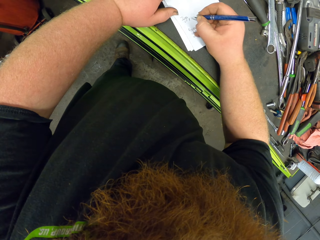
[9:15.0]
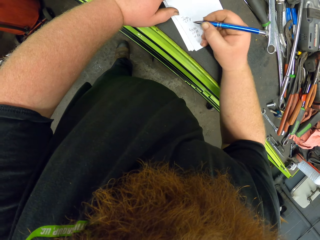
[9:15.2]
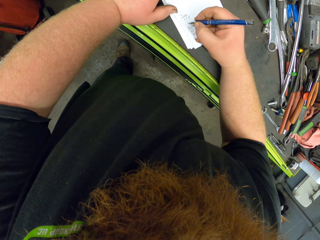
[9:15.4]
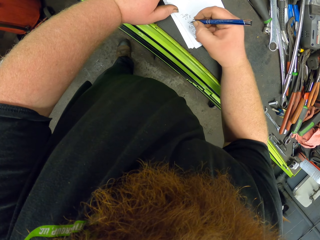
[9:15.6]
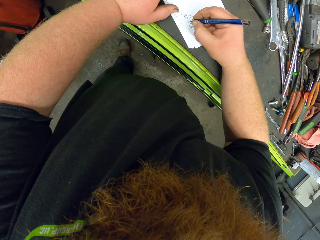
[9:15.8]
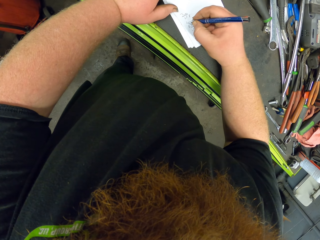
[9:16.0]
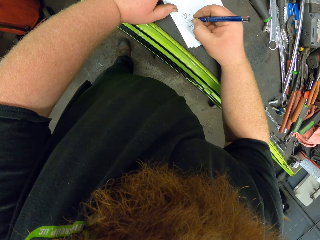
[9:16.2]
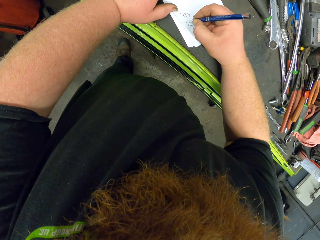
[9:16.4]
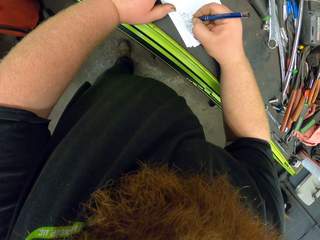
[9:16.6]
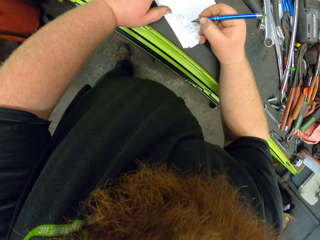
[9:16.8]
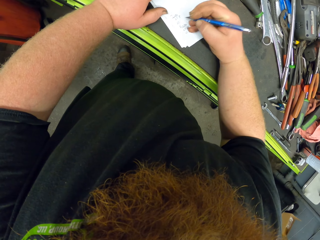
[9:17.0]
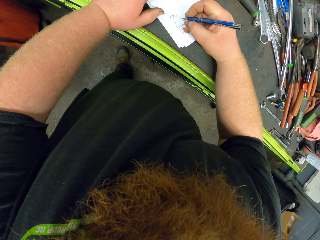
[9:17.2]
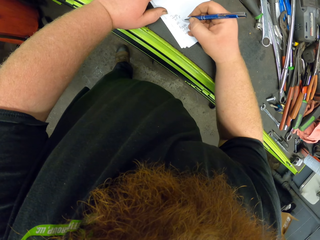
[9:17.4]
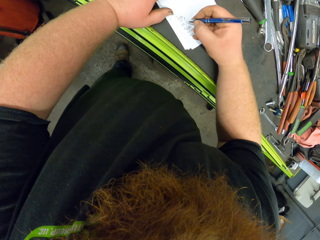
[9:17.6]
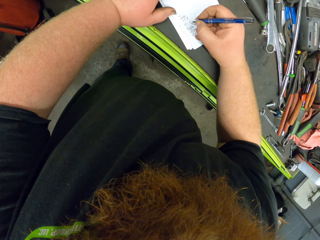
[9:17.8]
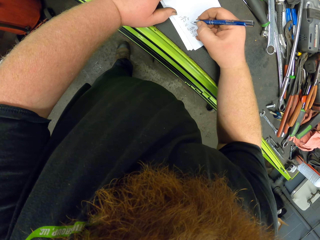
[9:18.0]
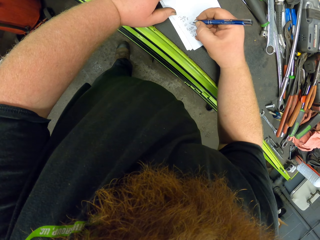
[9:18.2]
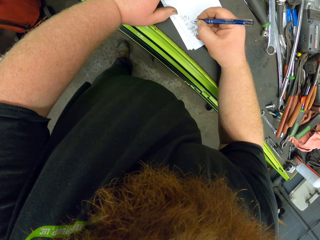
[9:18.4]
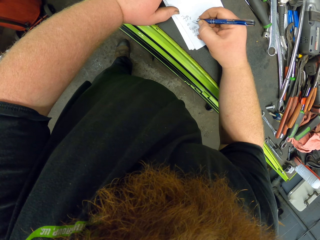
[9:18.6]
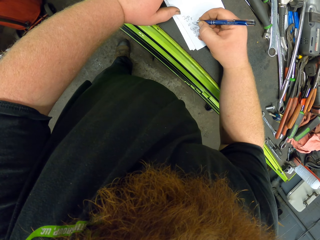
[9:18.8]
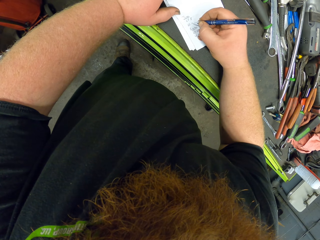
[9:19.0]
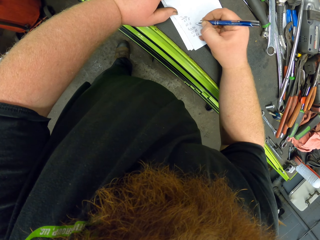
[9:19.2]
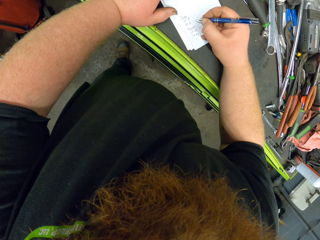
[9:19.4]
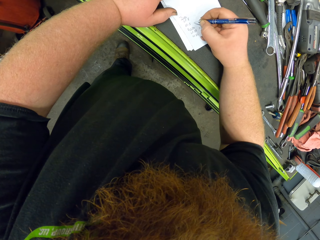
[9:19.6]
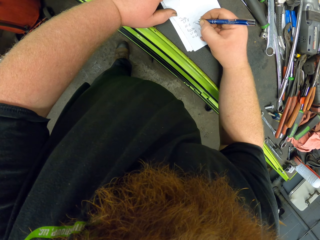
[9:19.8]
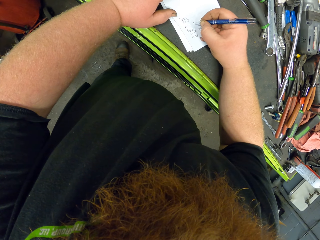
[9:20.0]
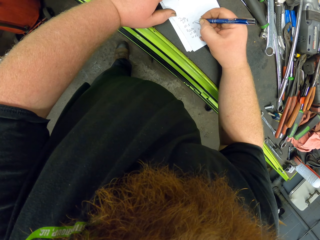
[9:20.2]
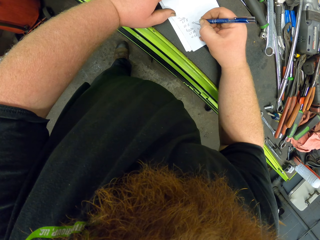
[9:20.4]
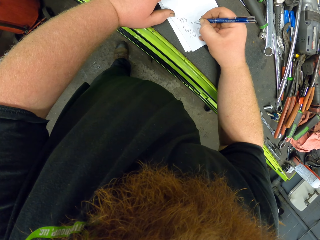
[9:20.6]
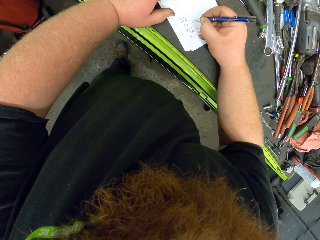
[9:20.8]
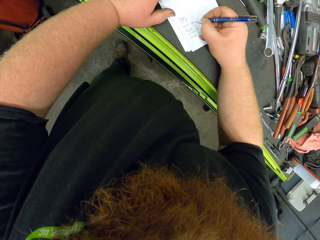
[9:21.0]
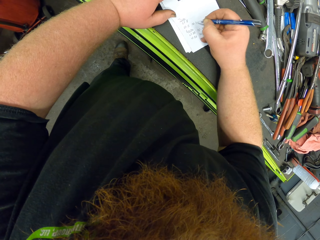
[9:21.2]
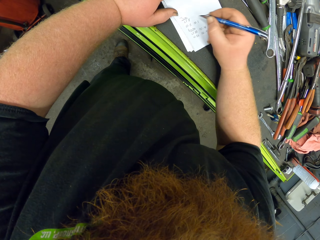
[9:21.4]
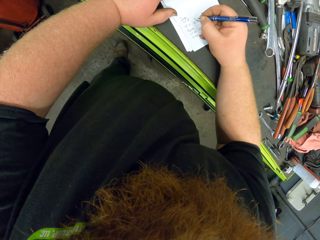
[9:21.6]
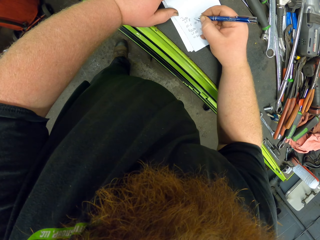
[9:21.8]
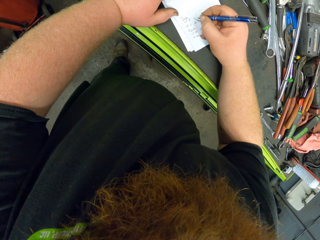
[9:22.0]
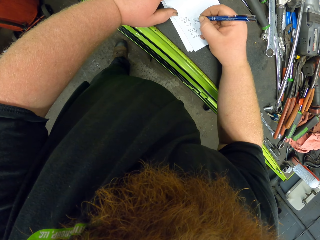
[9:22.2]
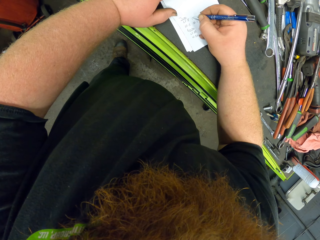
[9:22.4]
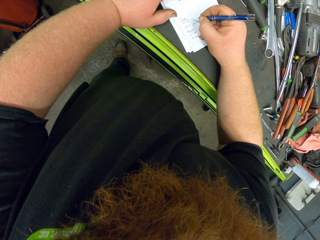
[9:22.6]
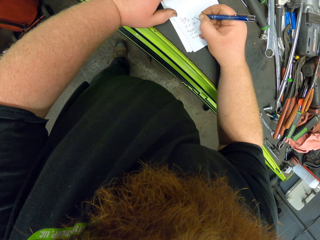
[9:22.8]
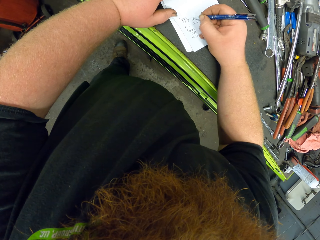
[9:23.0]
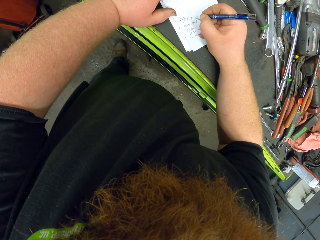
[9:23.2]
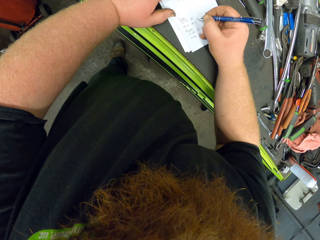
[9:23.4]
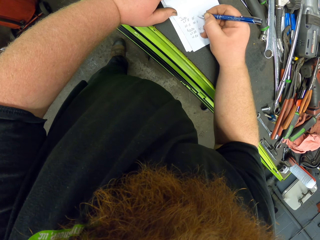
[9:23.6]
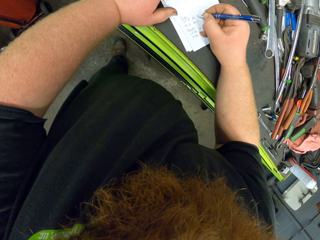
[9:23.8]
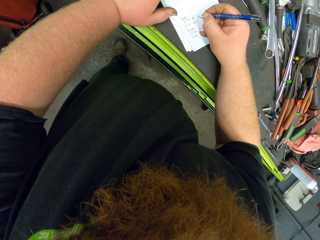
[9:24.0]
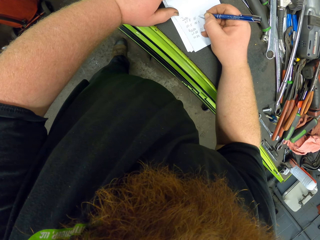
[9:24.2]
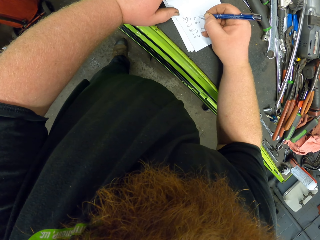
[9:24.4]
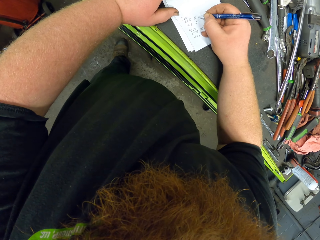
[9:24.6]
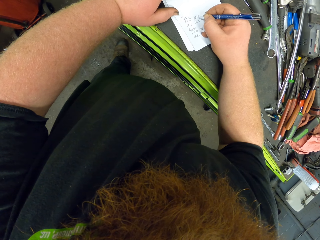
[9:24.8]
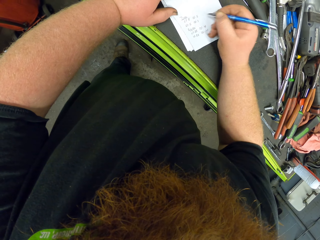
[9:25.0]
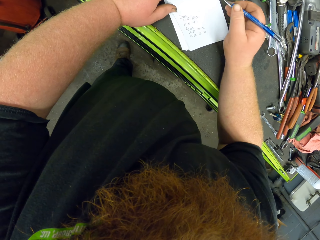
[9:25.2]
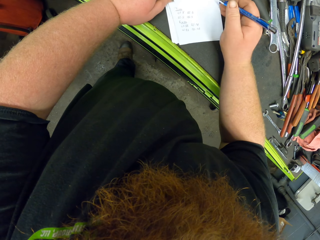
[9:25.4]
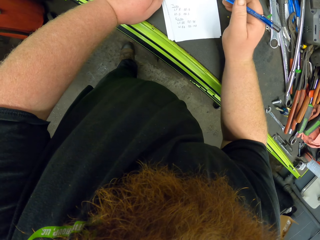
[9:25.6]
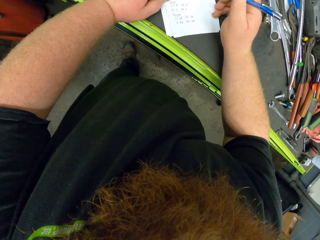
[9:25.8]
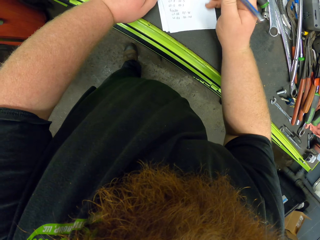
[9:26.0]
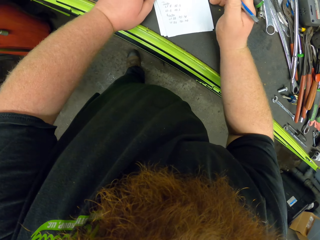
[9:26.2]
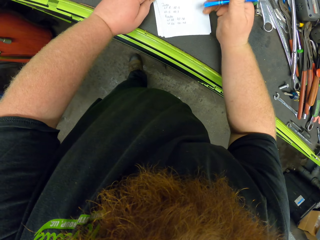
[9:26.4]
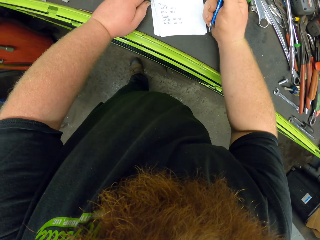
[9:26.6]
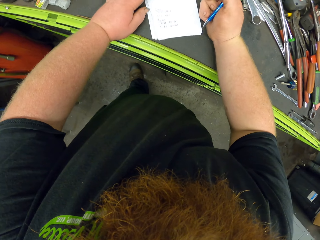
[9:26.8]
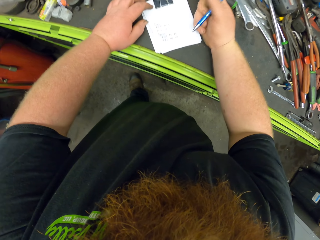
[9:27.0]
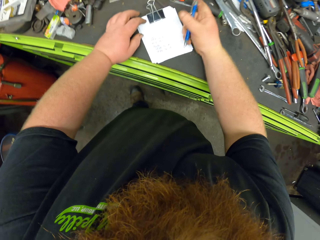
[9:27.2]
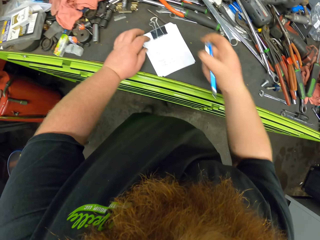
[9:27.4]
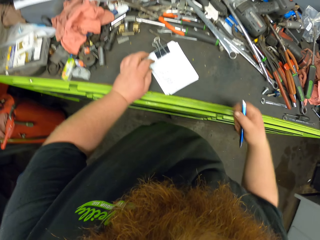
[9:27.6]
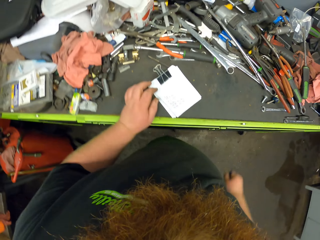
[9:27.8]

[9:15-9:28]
The camera wearer writes on the book.

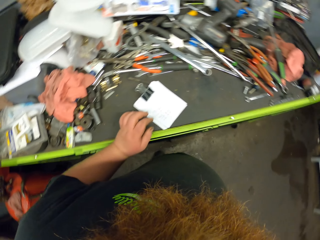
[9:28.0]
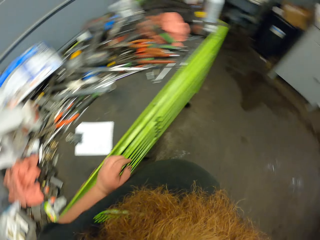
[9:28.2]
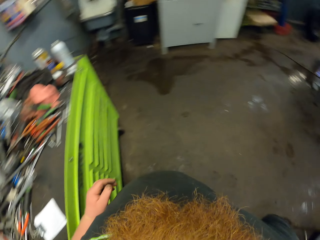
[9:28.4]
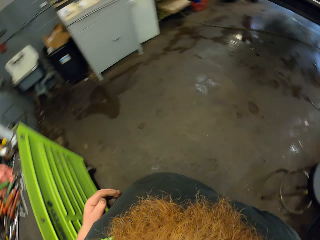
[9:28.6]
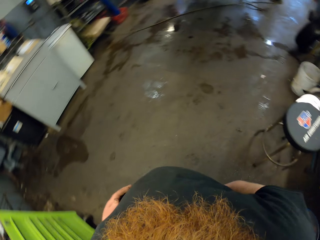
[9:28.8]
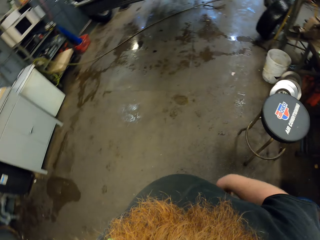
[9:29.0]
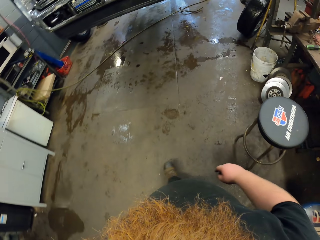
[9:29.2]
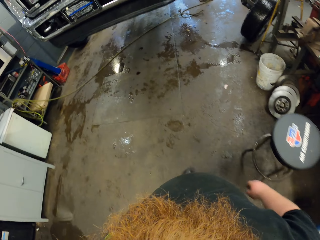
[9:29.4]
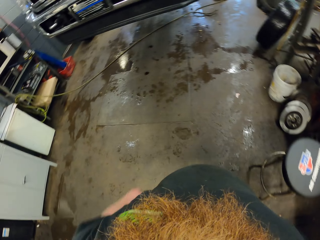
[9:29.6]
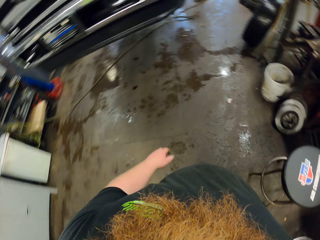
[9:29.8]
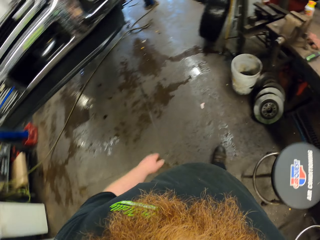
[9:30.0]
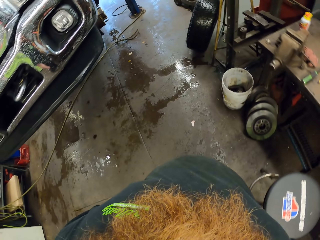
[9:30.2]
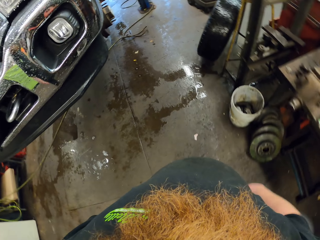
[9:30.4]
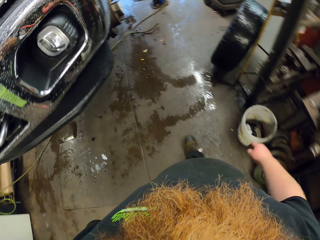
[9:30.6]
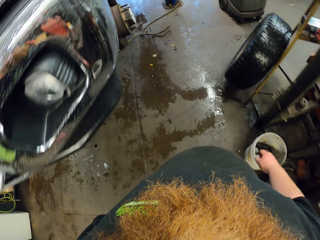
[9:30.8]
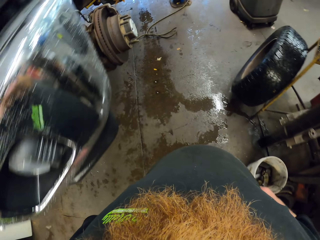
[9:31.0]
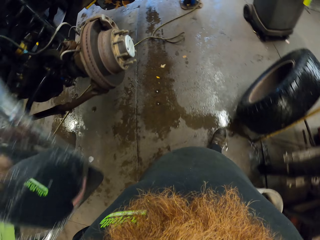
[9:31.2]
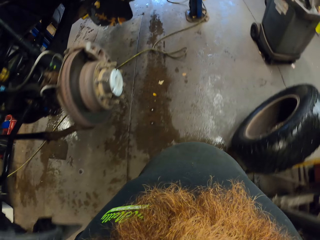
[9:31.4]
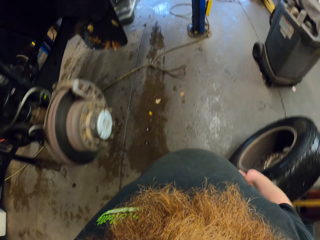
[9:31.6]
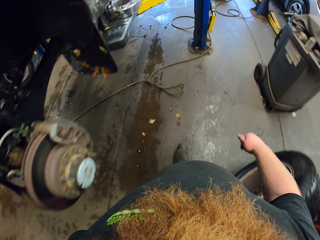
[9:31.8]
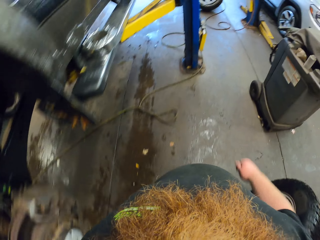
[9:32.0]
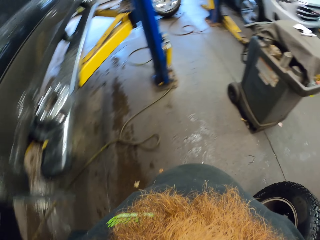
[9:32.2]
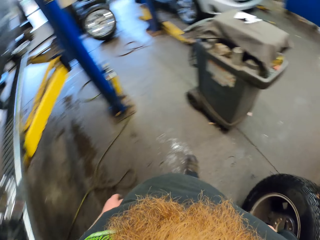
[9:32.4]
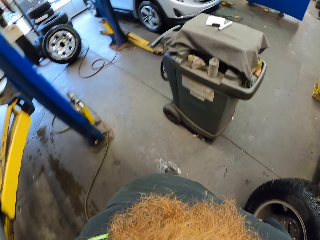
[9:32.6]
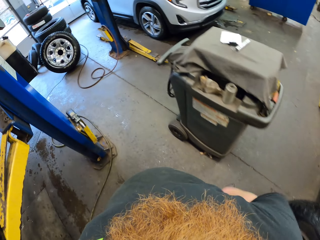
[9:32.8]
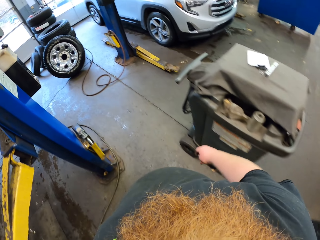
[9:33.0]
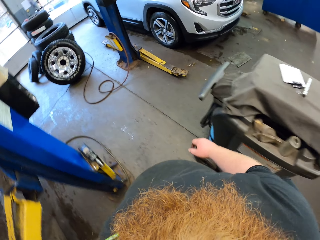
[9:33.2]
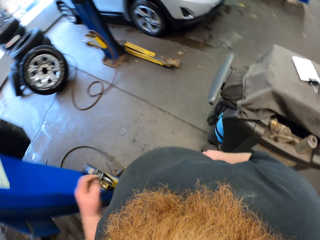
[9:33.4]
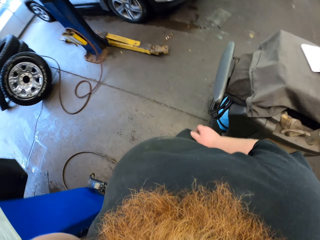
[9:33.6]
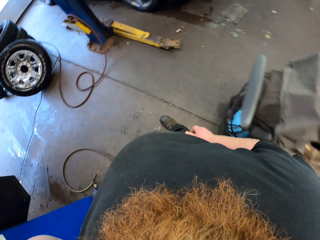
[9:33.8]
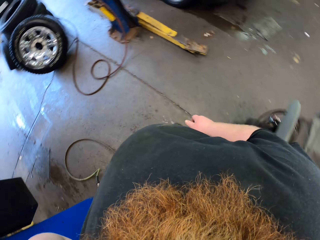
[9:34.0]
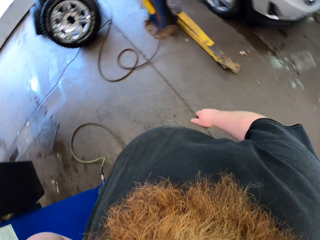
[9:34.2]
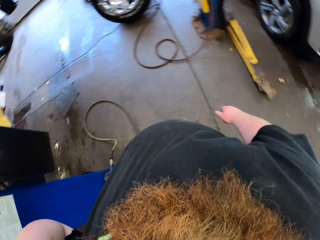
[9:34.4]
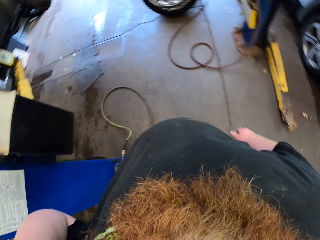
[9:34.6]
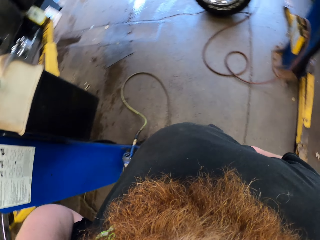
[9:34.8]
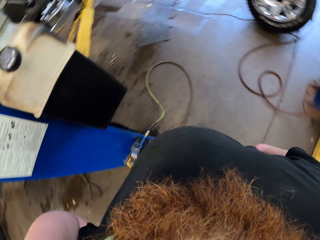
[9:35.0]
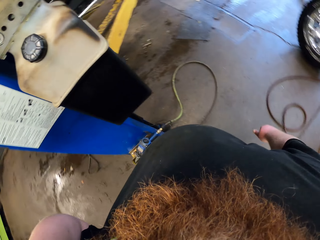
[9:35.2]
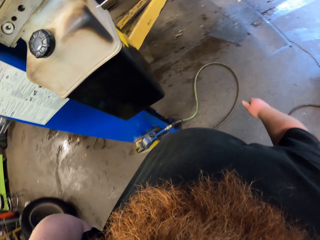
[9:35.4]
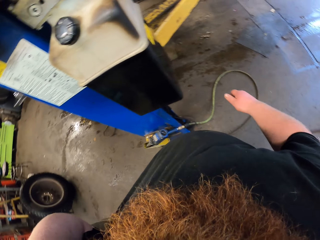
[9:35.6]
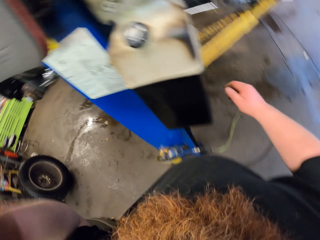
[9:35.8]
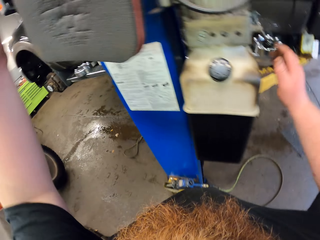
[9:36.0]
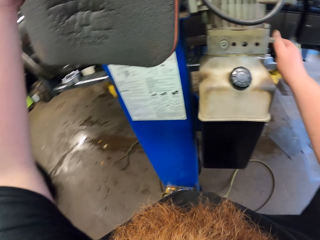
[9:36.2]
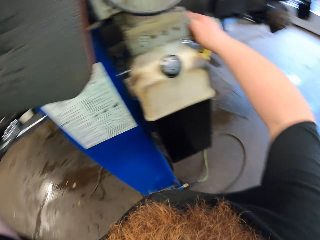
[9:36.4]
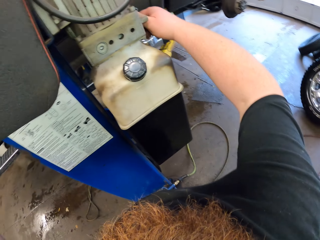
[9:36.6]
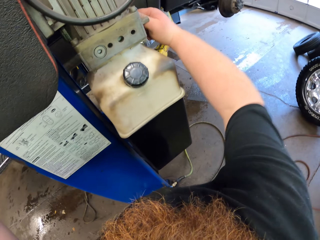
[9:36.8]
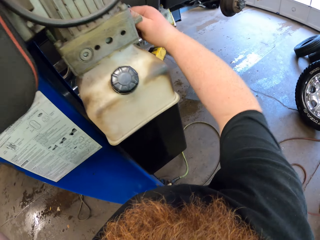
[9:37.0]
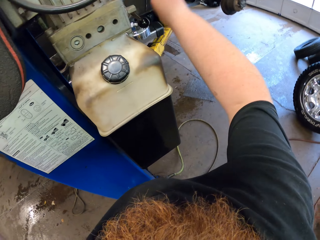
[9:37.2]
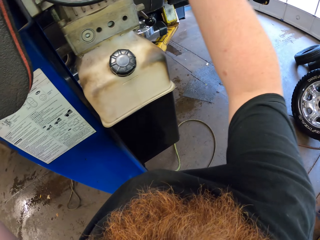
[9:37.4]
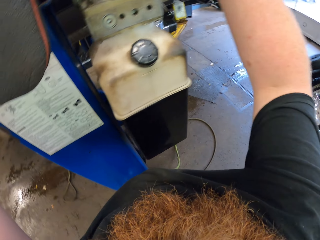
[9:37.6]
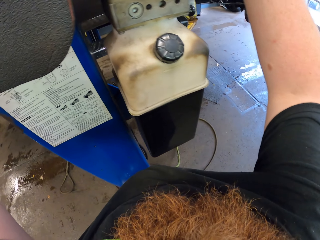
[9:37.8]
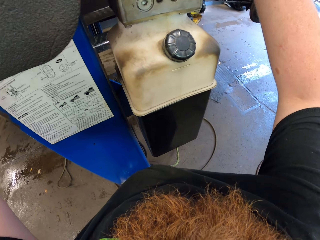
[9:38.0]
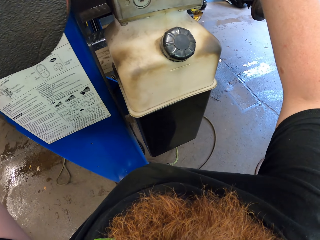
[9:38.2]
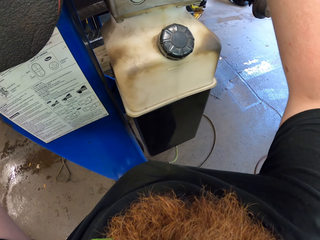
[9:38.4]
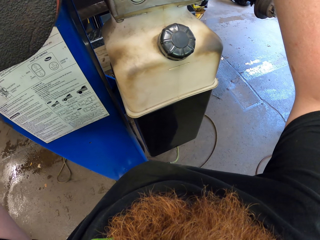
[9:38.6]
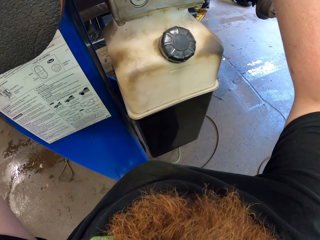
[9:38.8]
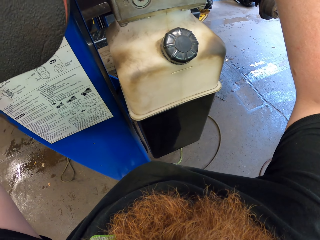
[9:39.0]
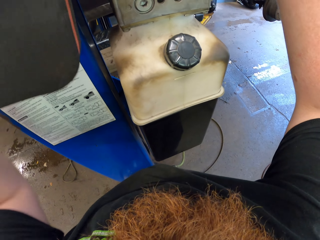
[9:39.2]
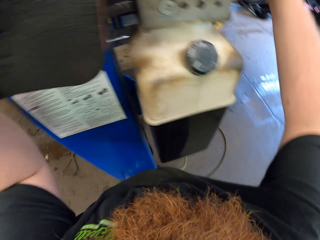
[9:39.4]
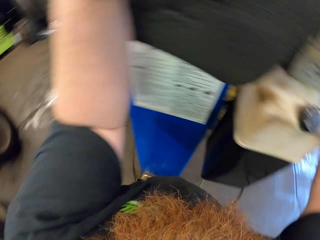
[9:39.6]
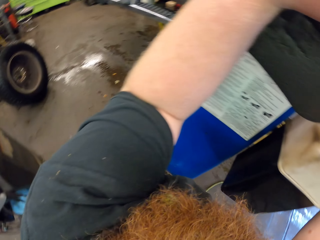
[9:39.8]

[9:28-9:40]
The camera wearer walks in the garage. They hold the machine.
